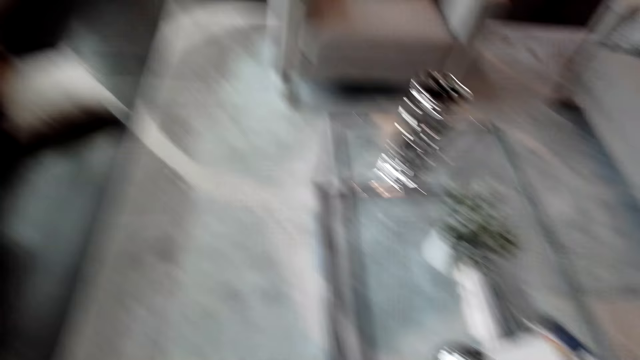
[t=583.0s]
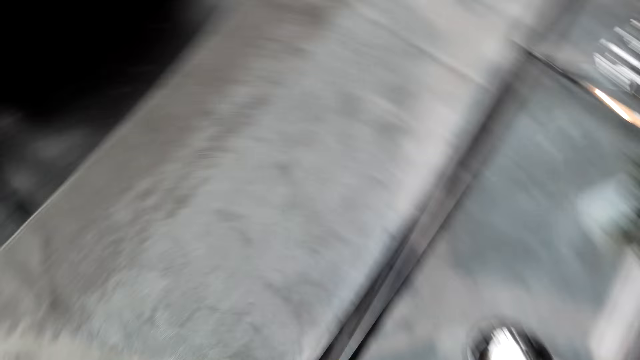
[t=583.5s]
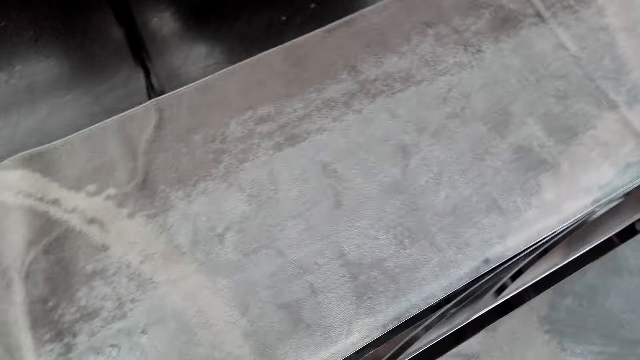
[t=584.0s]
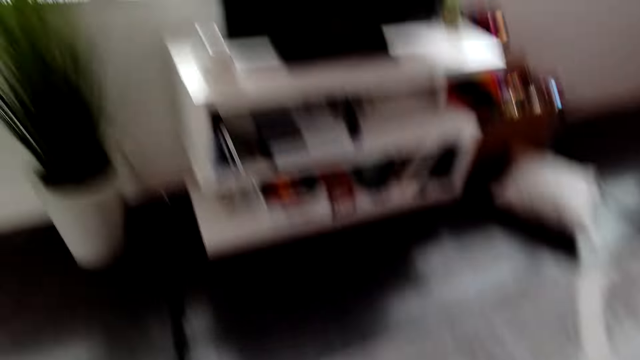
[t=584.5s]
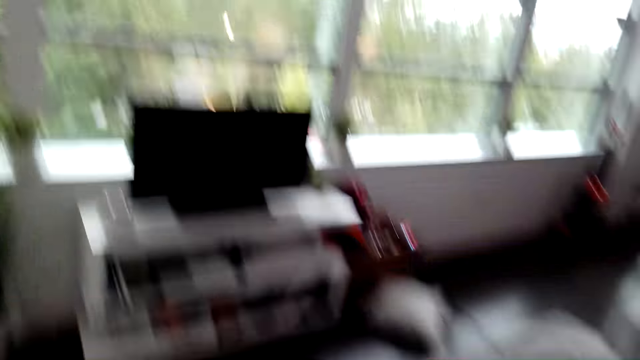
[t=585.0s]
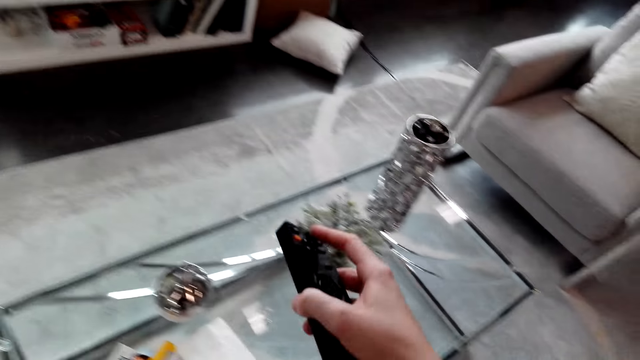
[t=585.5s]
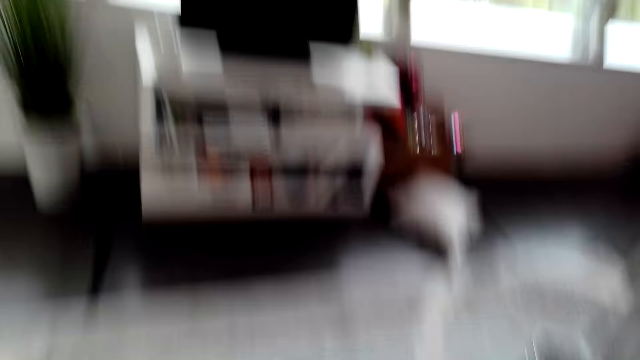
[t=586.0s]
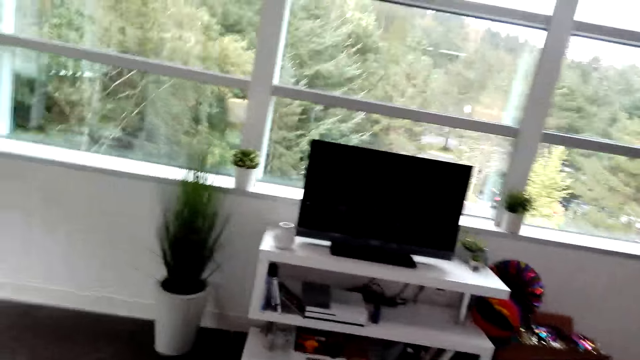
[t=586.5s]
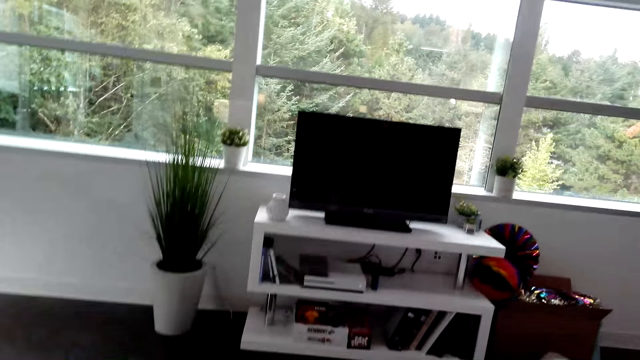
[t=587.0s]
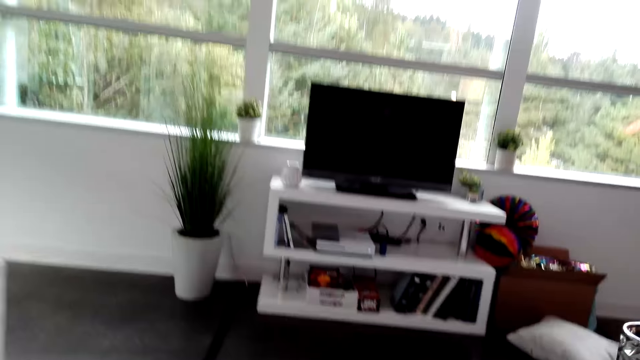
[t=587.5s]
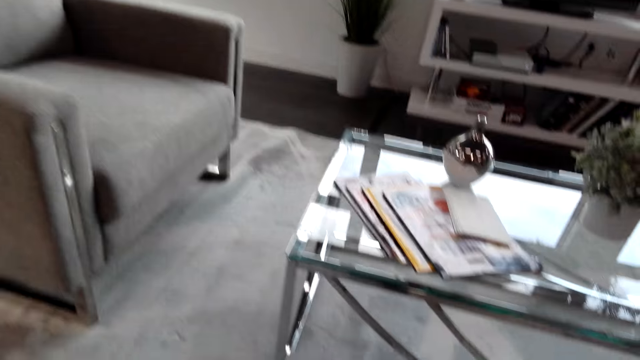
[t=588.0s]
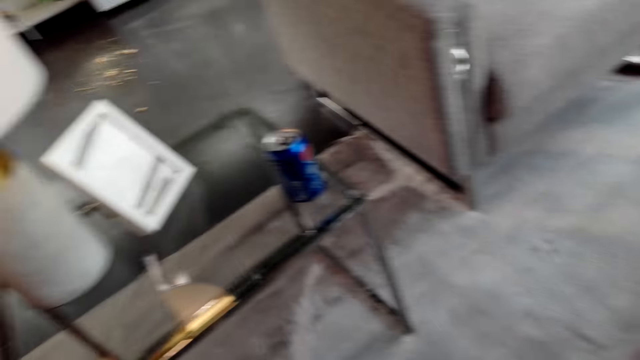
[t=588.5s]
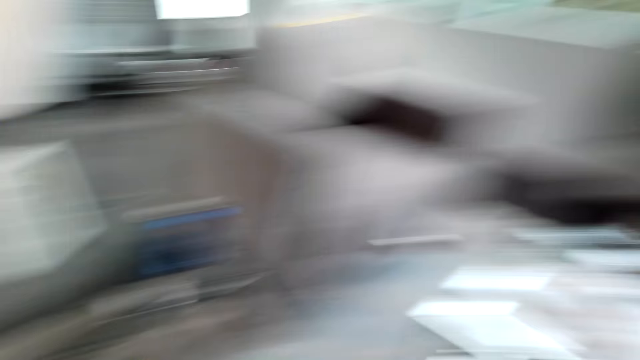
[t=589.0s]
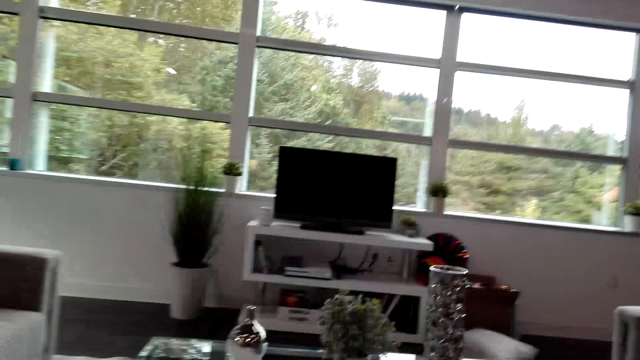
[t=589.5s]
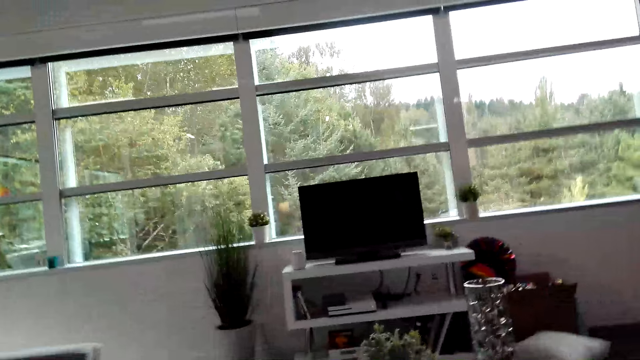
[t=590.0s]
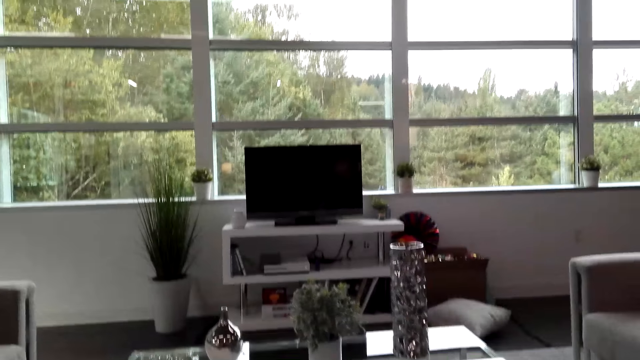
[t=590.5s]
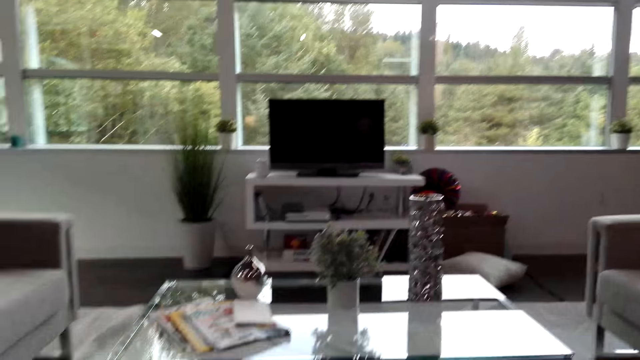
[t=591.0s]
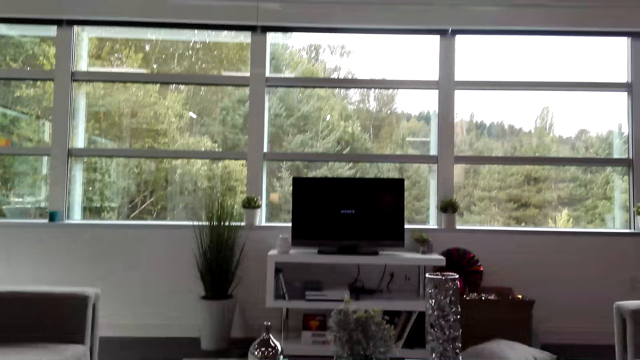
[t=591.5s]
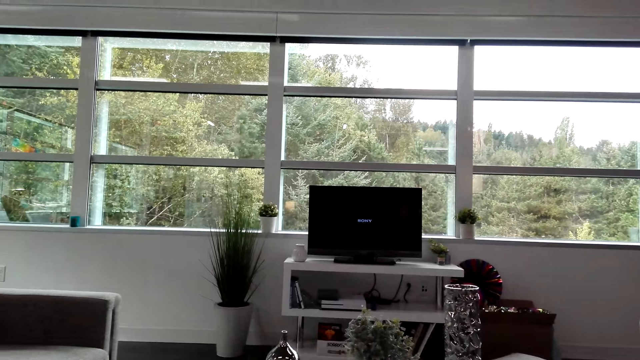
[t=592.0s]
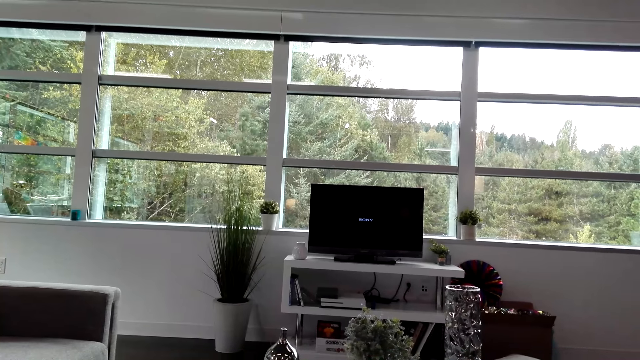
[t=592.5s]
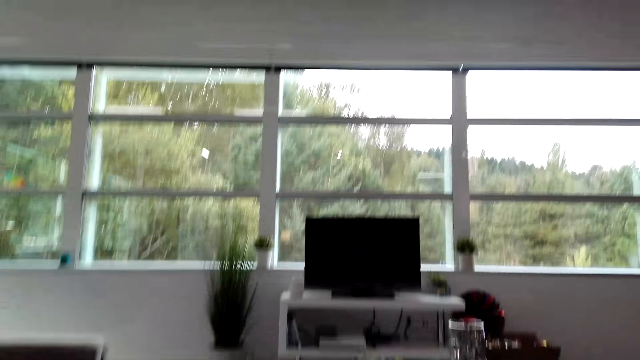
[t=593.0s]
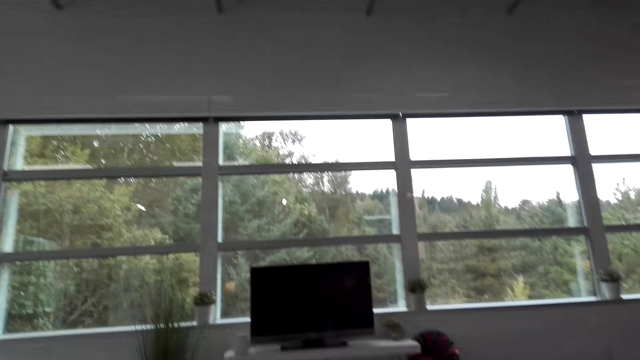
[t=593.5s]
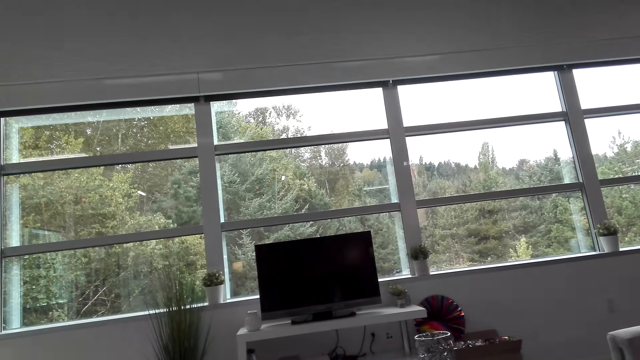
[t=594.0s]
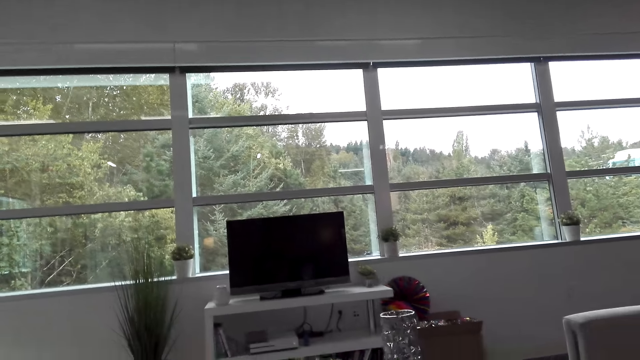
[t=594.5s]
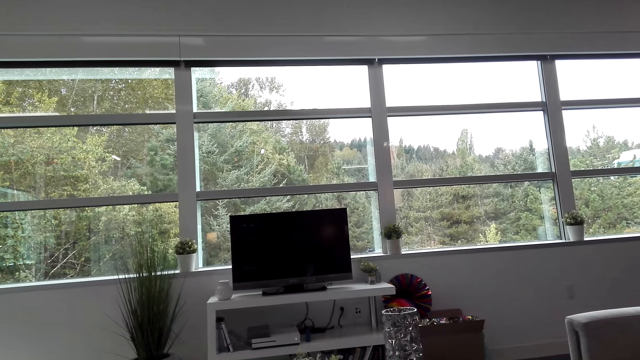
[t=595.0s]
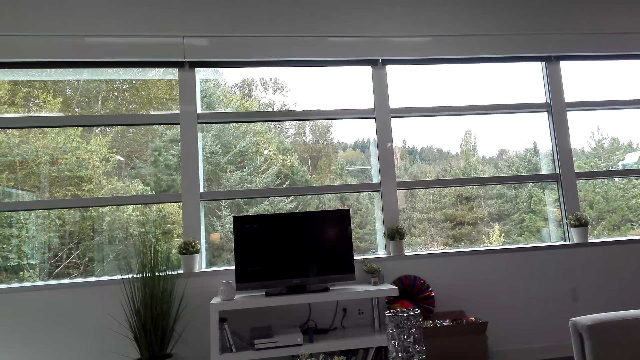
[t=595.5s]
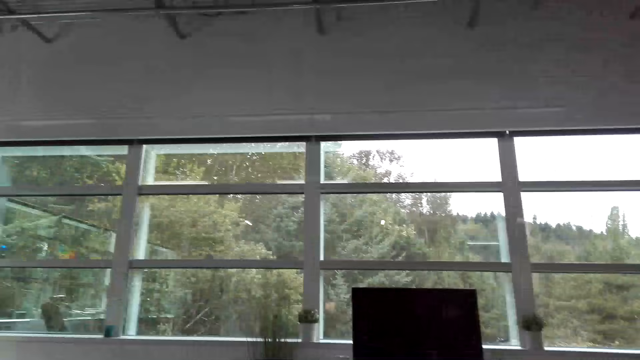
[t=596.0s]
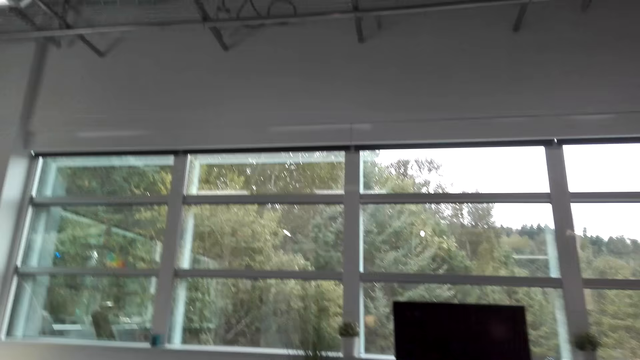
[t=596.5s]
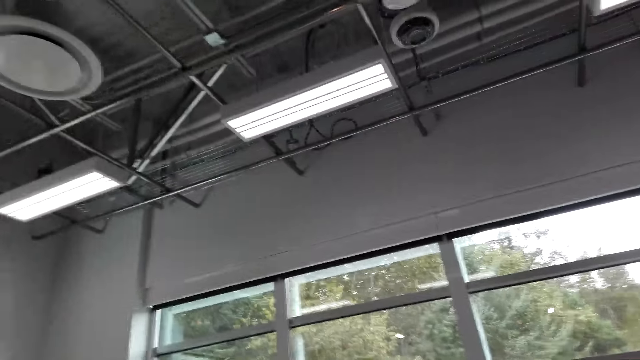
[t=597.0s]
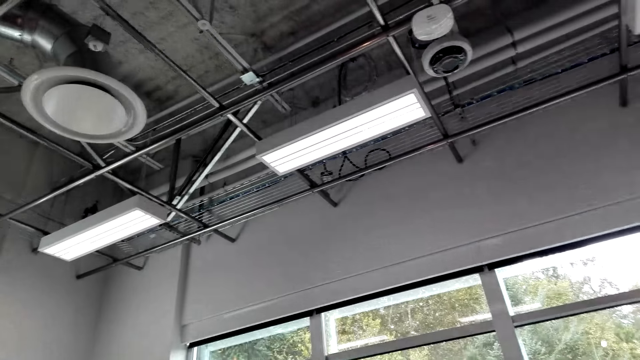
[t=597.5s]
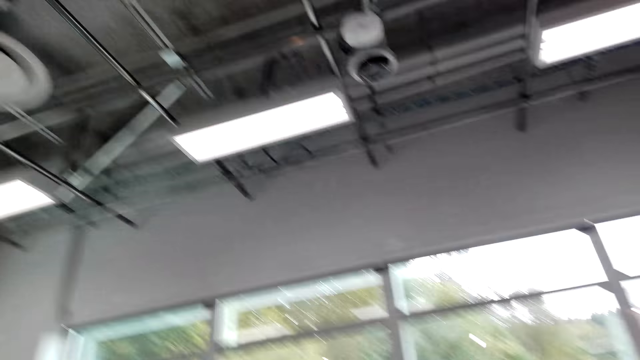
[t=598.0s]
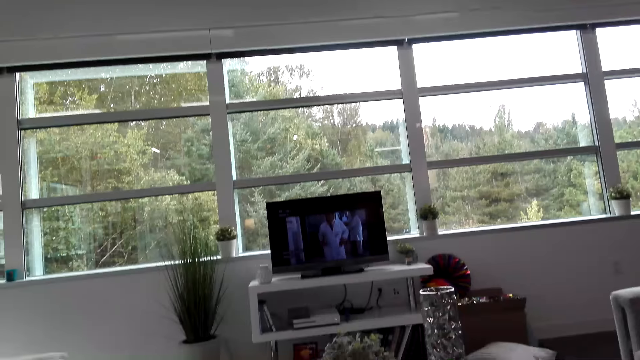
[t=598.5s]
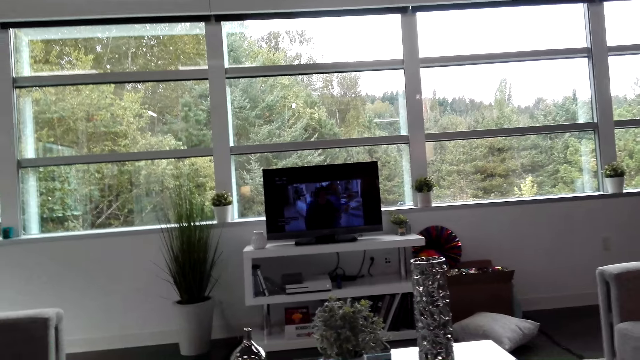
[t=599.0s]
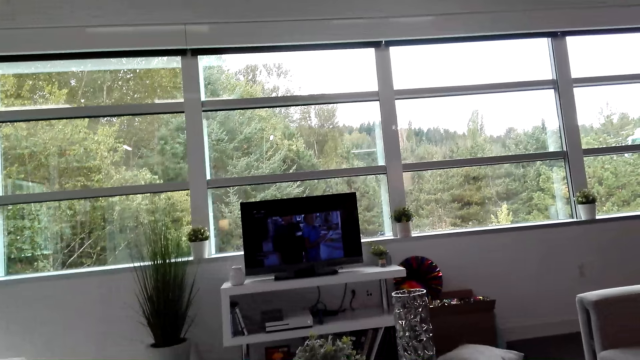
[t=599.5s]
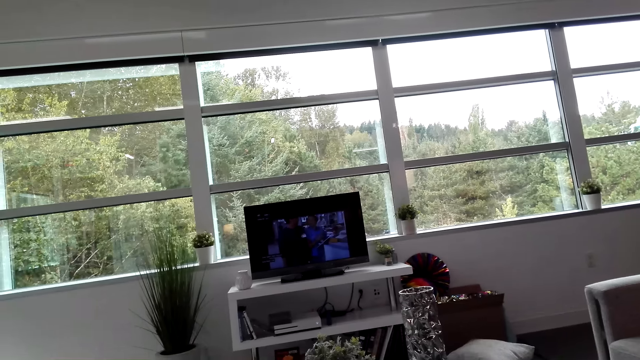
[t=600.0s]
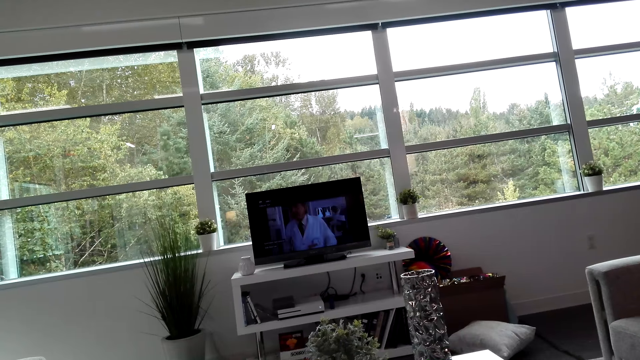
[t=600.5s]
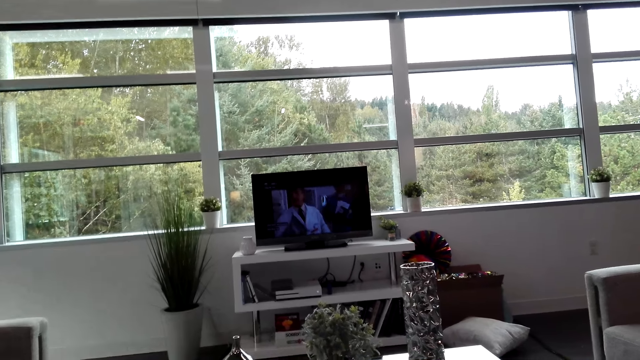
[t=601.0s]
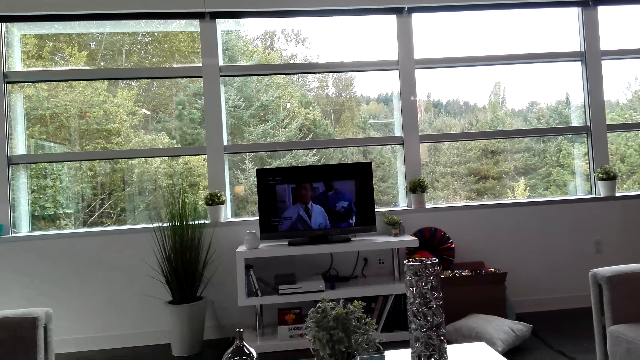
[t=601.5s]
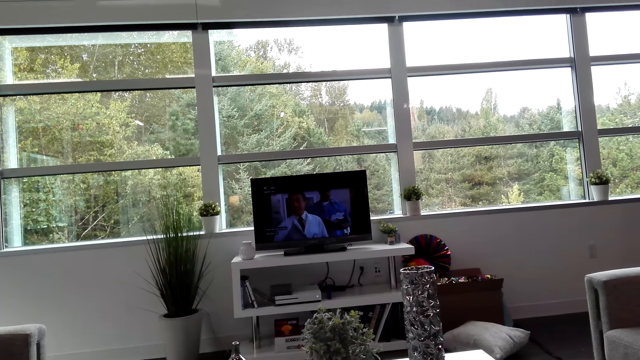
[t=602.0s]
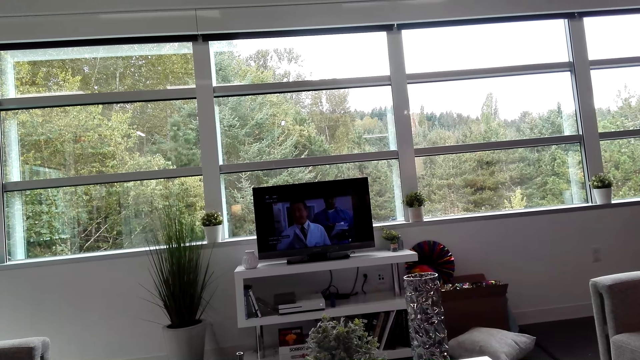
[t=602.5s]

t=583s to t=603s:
The camera wearer operates the remote. They pick up the remote. They walk around the room. They sit. They do something.
